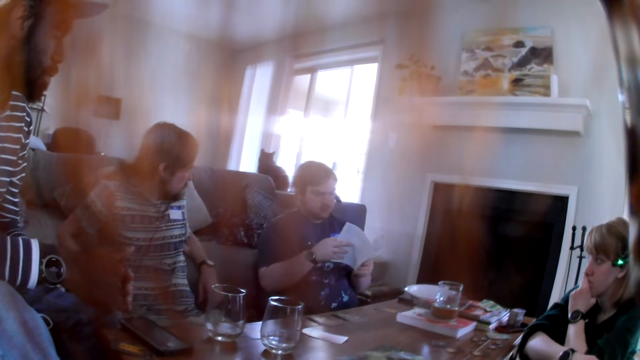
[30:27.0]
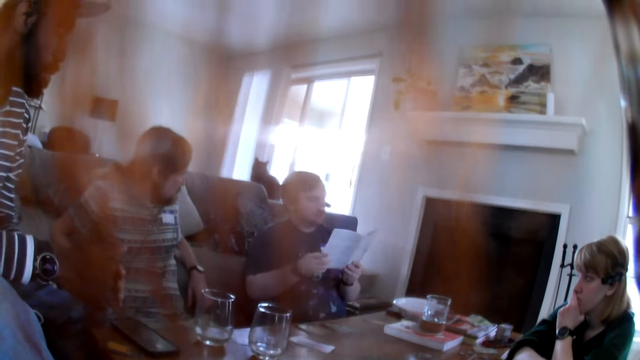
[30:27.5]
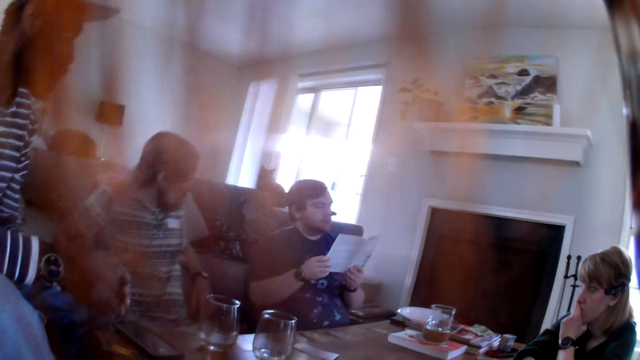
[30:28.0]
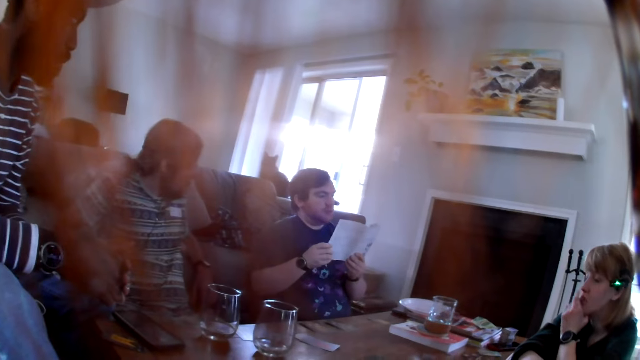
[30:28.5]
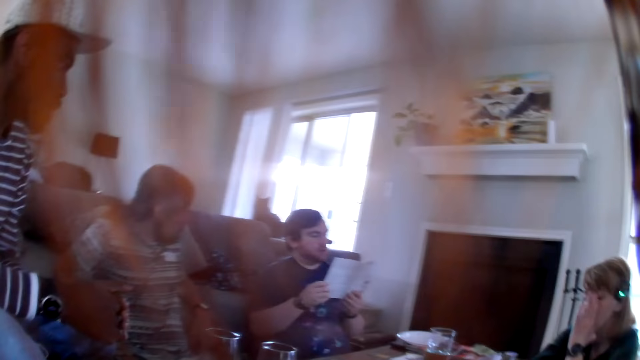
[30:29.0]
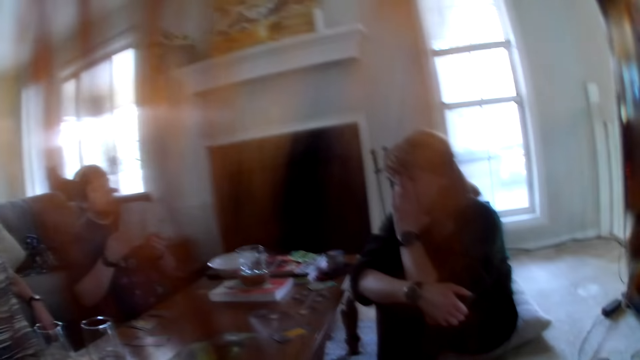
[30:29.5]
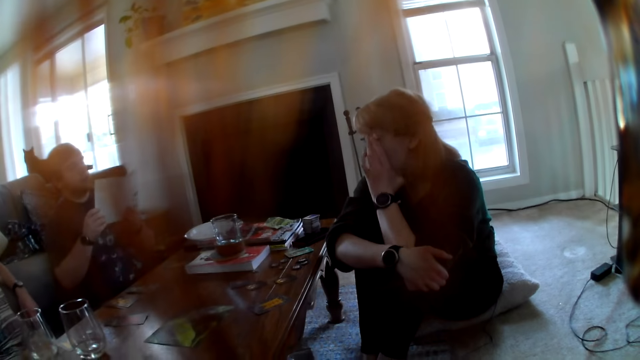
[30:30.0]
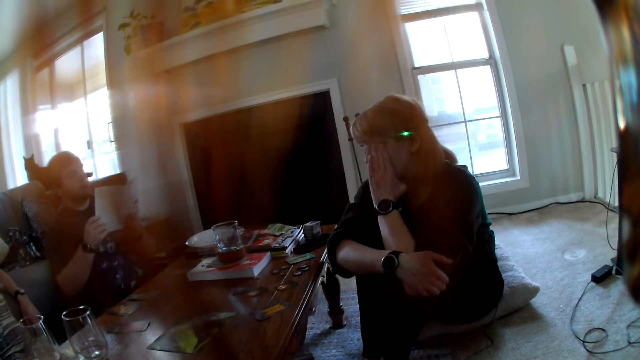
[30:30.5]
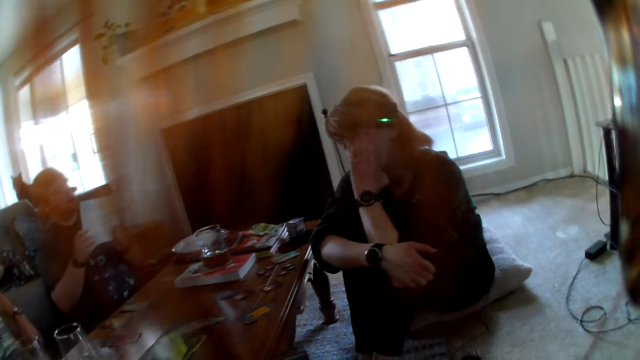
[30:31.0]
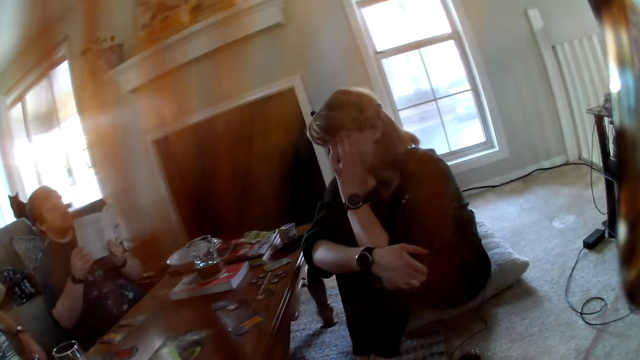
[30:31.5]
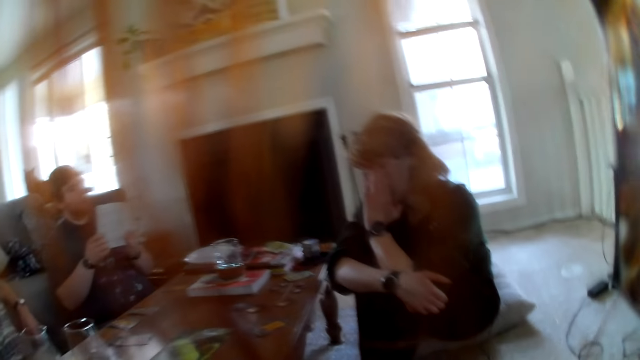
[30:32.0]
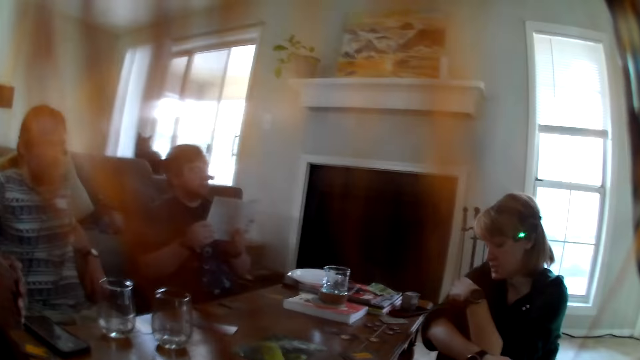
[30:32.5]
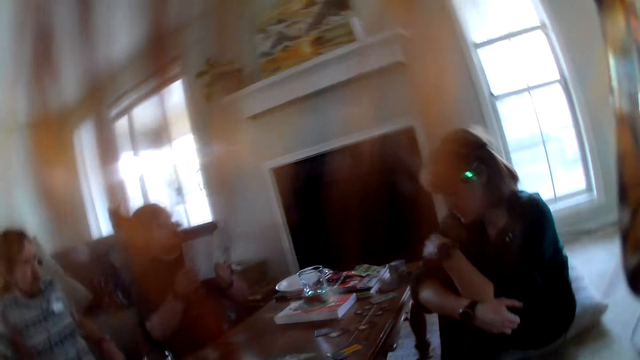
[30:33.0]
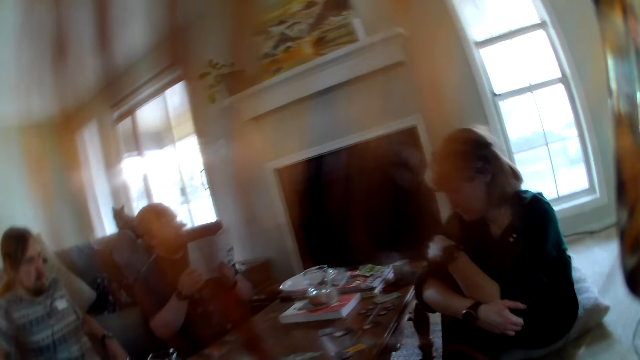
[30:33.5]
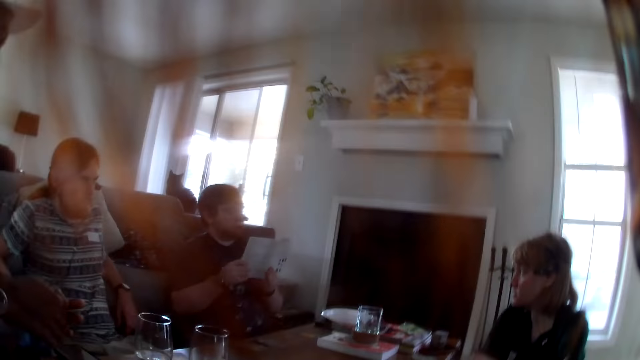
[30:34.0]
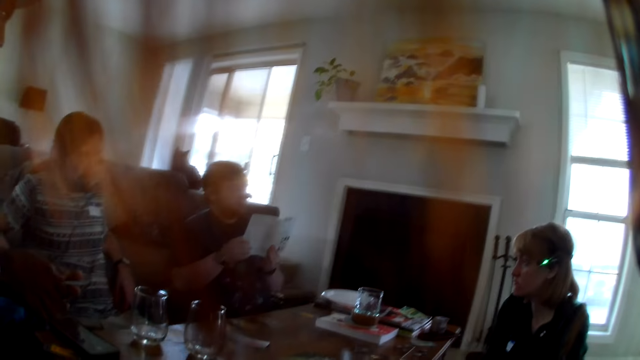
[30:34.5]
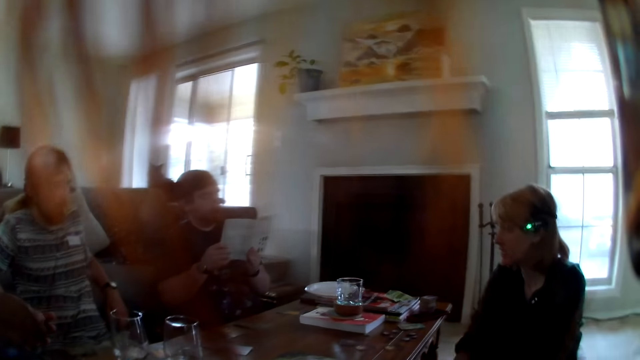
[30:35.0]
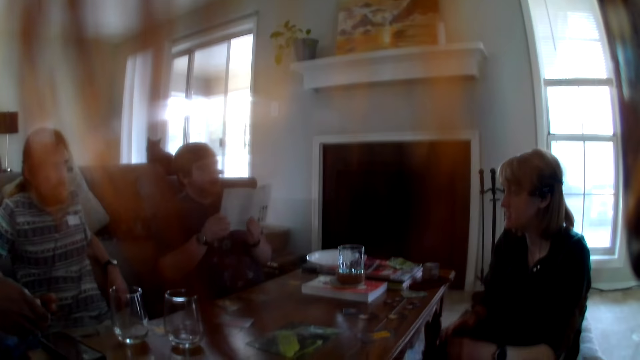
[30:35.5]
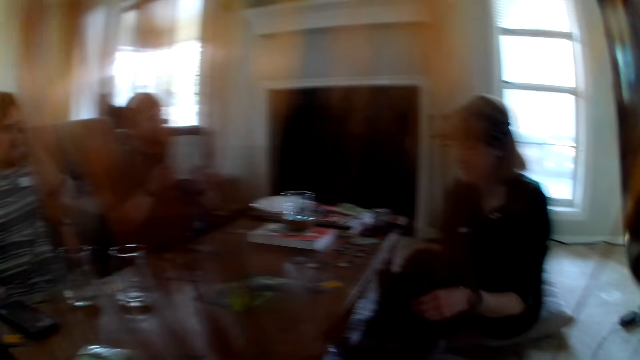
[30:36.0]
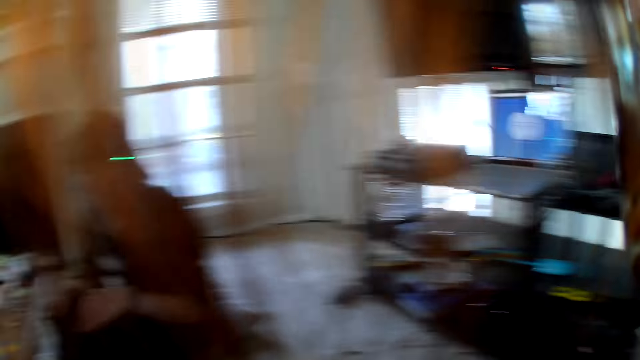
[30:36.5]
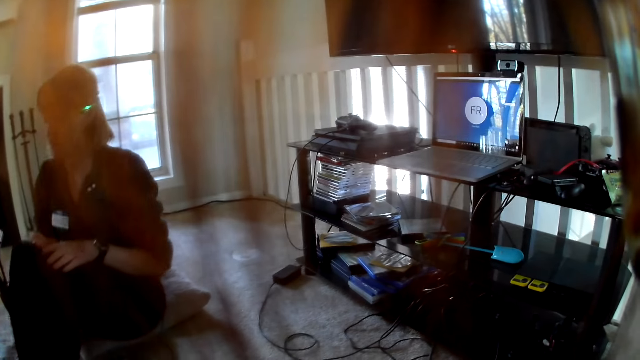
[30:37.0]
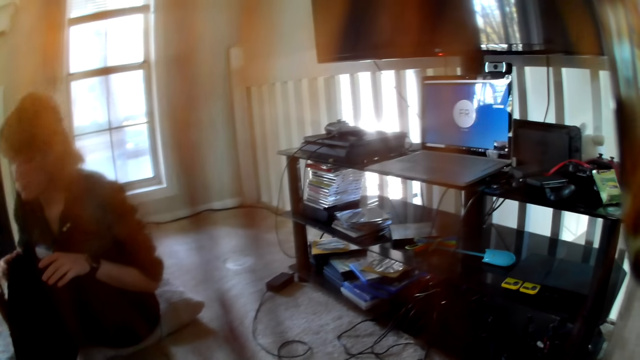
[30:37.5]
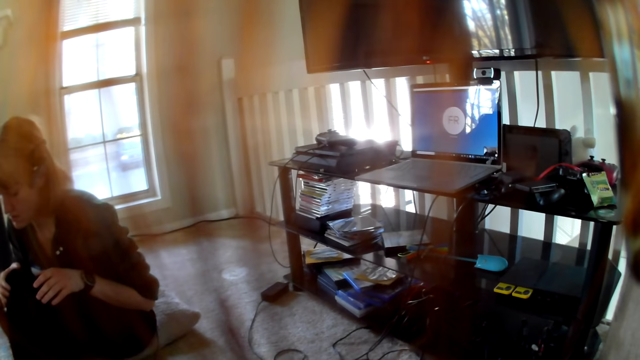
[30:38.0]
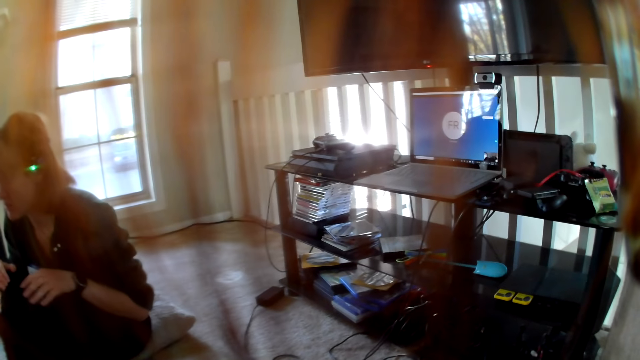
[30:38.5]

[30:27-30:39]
A person talks with another person. The camera wearer looks around.

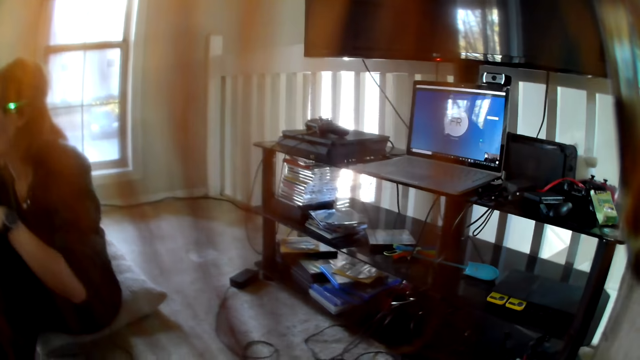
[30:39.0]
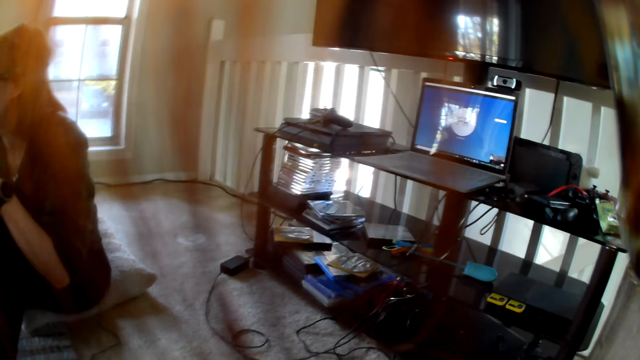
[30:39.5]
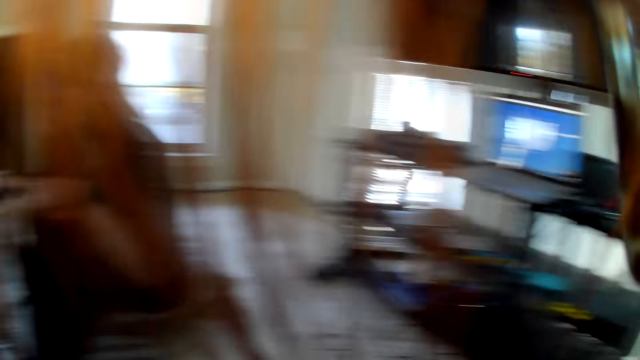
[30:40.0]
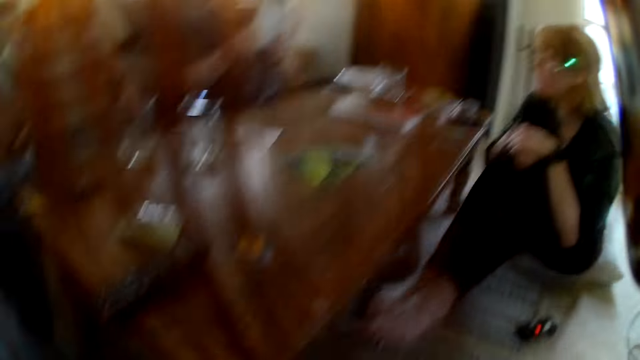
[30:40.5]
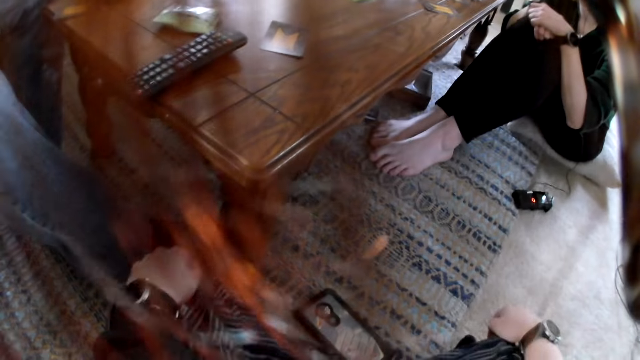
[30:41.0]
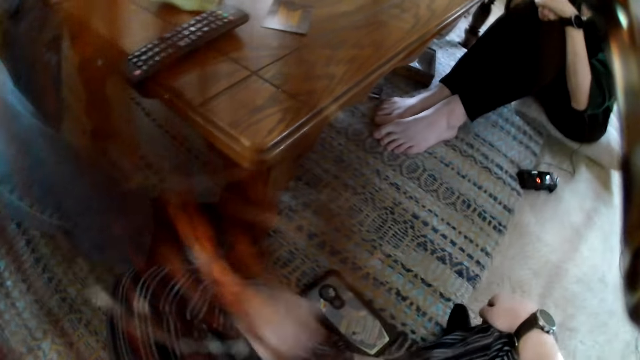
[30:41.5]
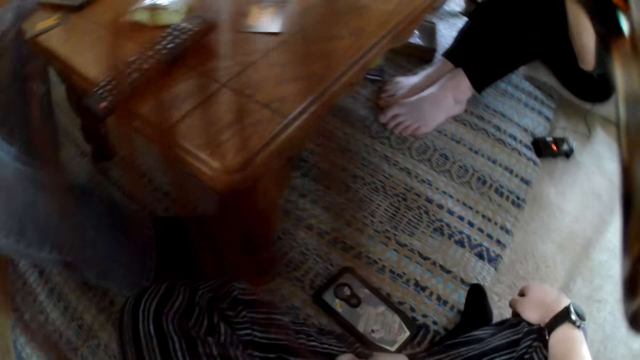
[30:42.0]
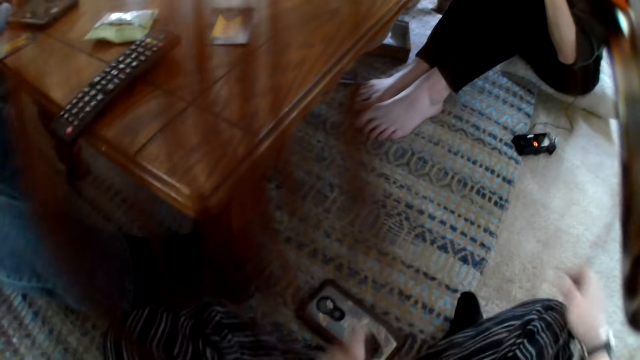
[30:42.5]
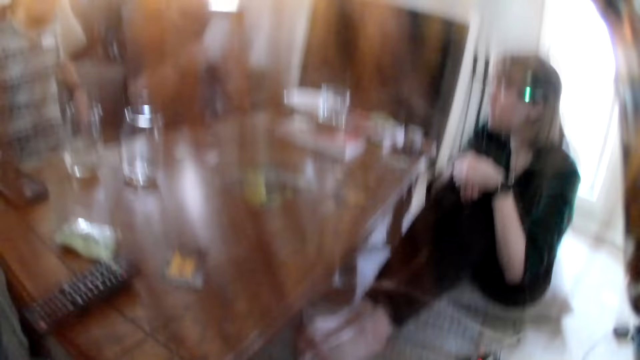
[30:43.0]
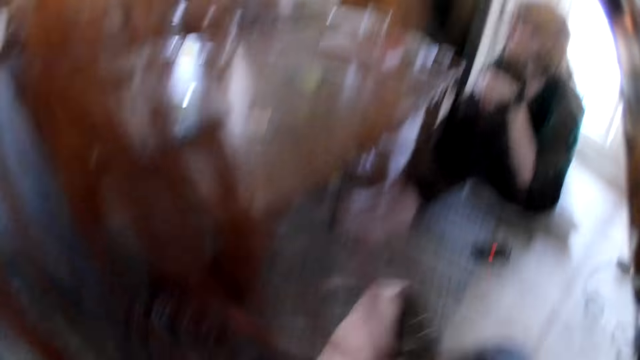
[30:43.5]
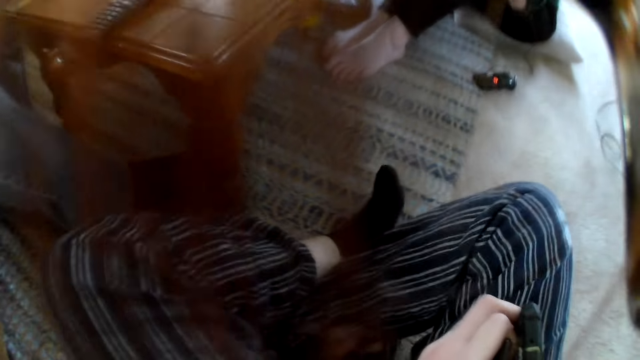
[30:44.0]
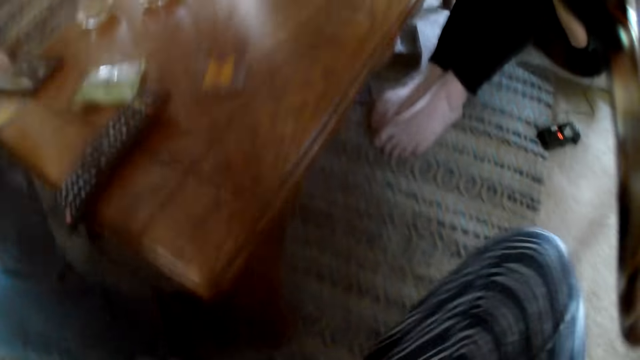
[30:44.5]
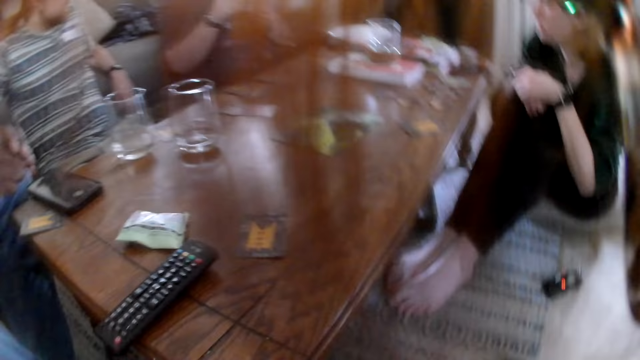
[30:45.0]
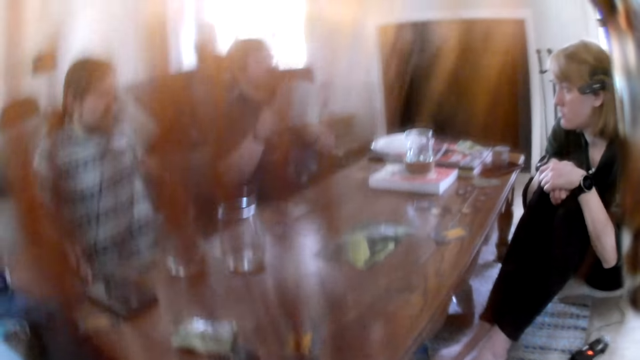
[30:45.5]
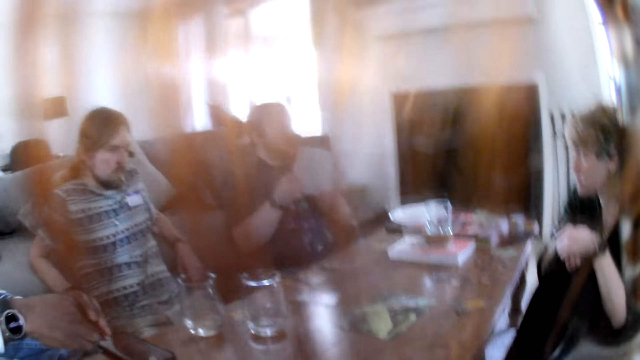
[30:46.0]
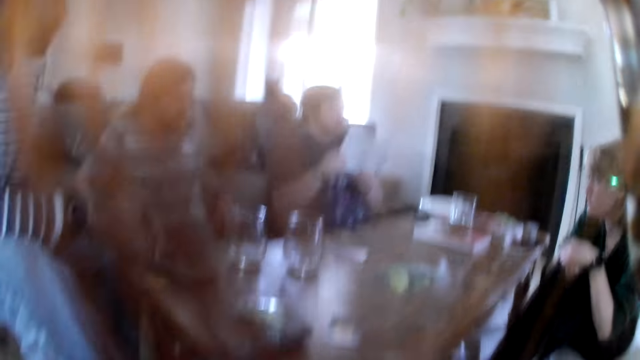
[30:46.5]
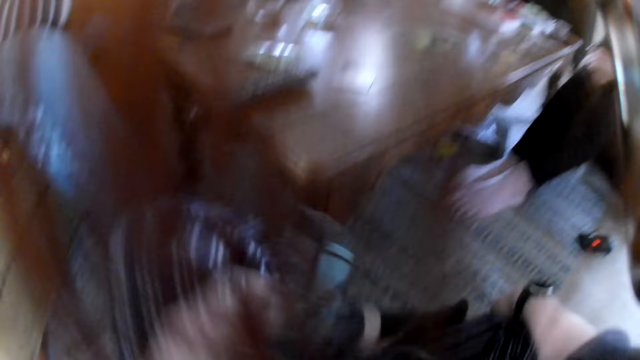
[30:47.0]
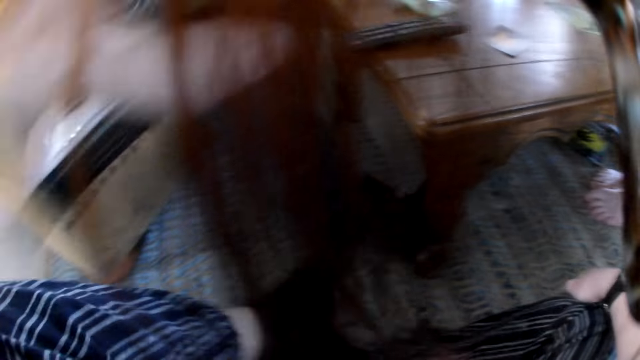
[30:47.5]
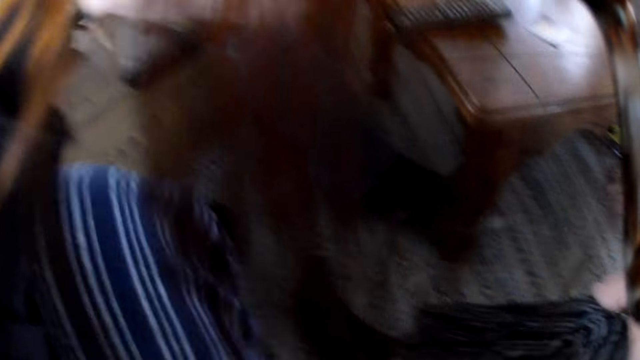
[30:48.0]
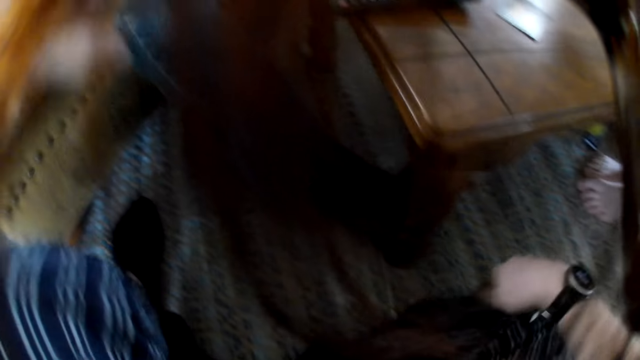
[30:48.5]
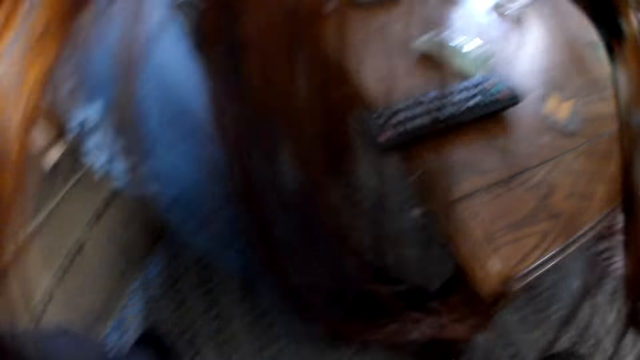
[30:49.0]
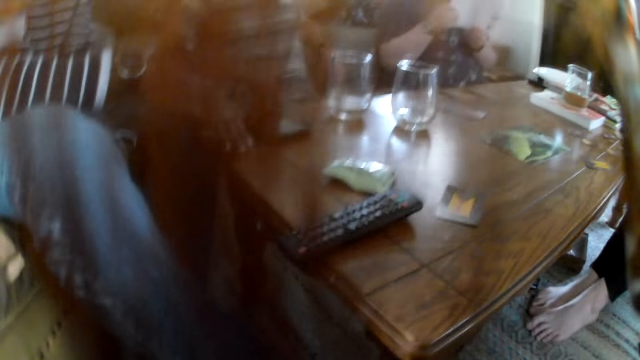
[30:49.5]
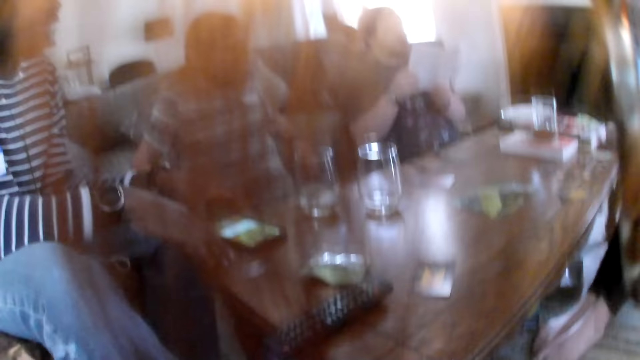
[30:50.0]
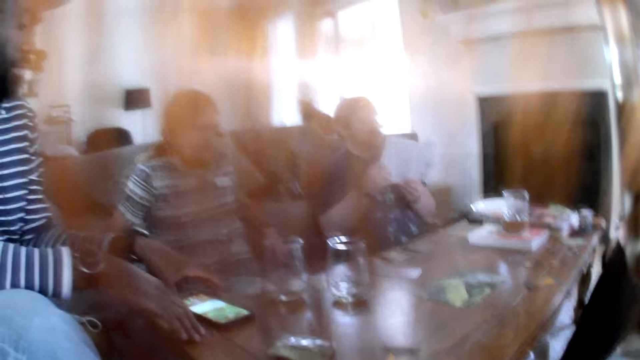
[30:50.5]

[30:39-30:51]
The camera wearer stares at the laptop. She looks around. She picks up the phone from the floor with her left hand. She looks around again. A man reads a booklet. The camera wearer moves. The man picks up a phone from the table with his left hand.
